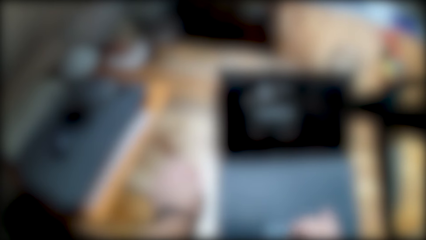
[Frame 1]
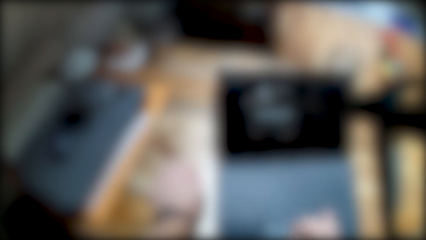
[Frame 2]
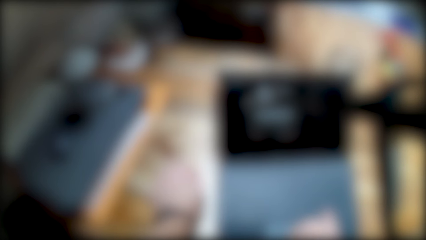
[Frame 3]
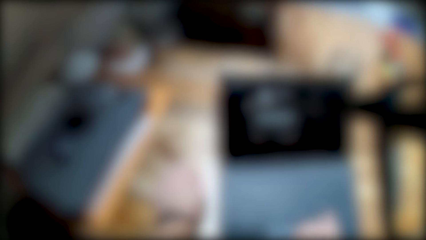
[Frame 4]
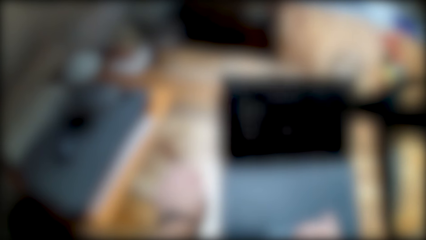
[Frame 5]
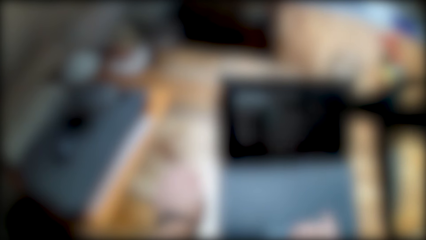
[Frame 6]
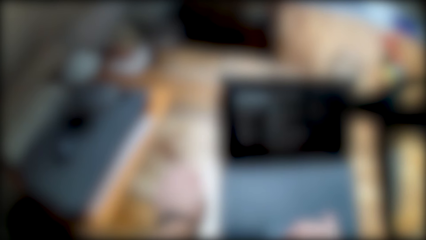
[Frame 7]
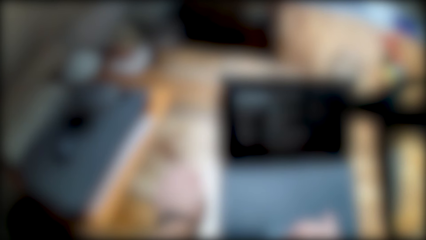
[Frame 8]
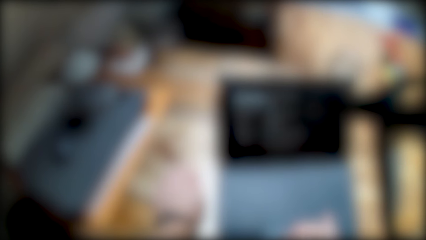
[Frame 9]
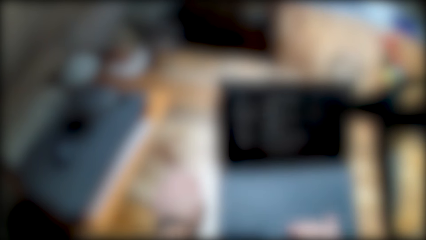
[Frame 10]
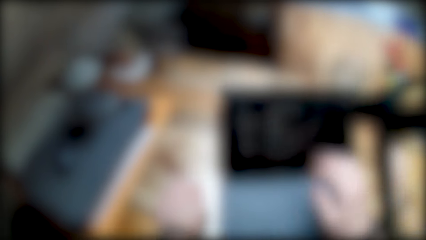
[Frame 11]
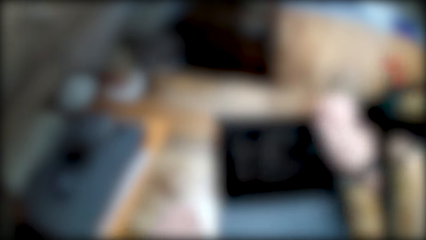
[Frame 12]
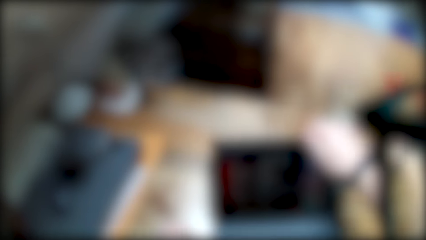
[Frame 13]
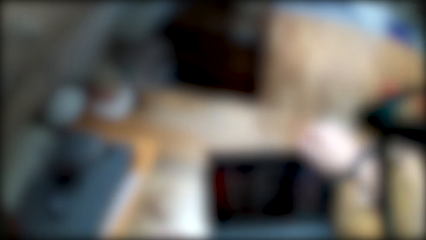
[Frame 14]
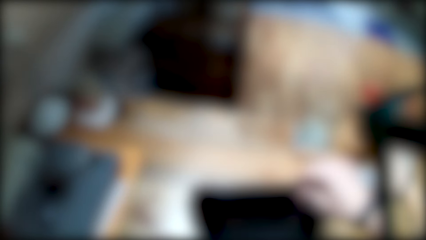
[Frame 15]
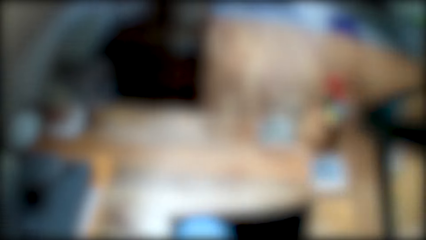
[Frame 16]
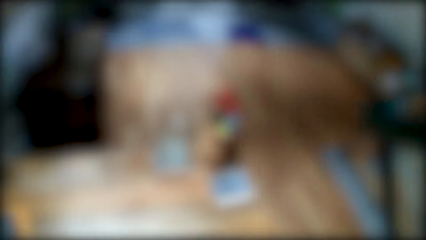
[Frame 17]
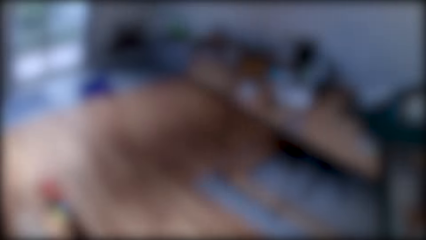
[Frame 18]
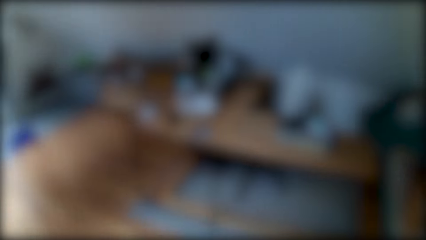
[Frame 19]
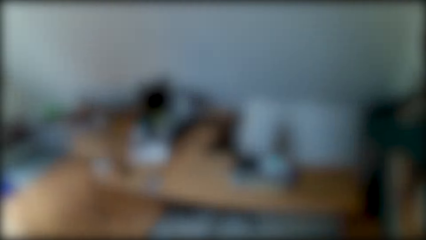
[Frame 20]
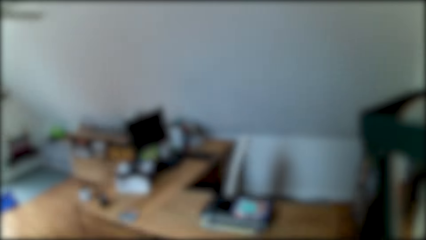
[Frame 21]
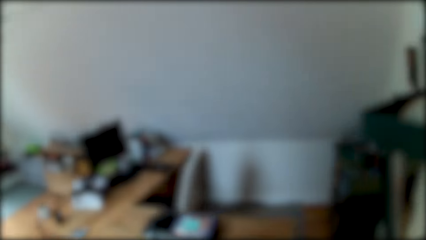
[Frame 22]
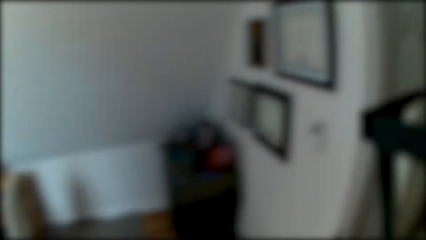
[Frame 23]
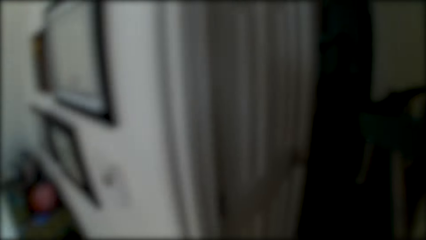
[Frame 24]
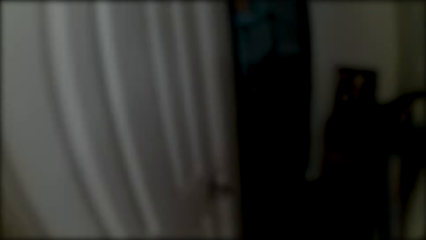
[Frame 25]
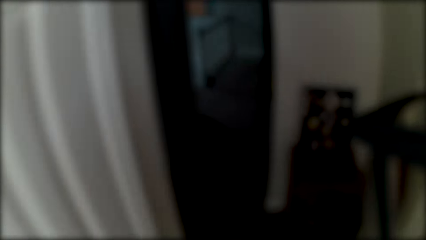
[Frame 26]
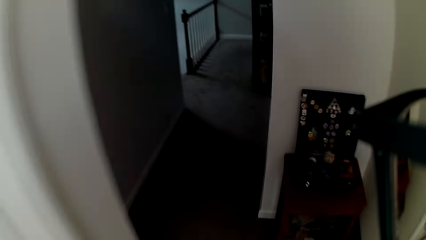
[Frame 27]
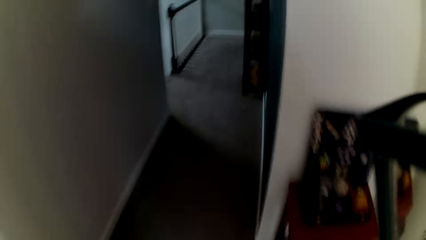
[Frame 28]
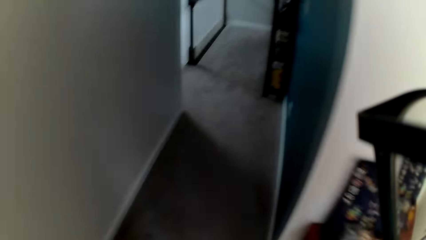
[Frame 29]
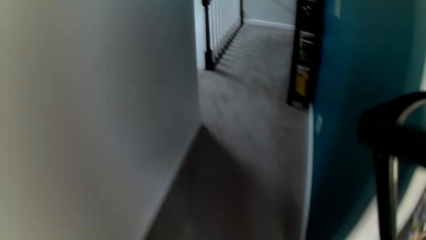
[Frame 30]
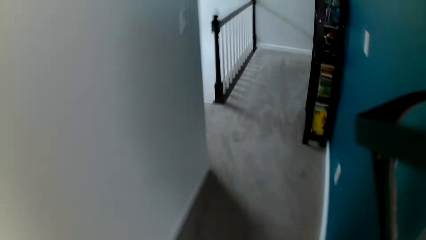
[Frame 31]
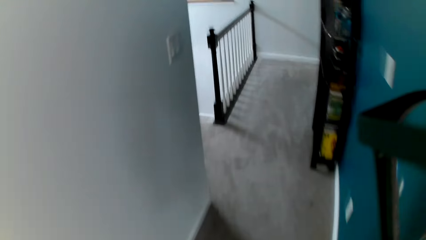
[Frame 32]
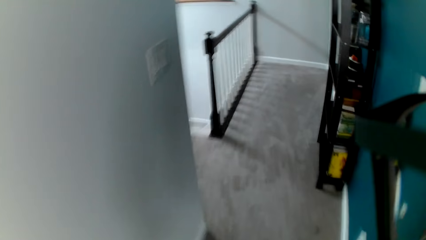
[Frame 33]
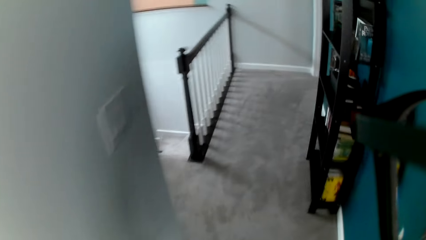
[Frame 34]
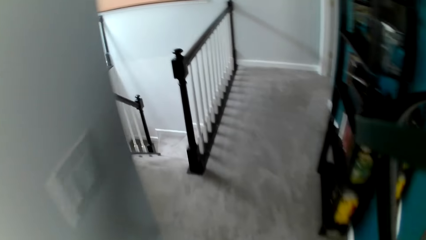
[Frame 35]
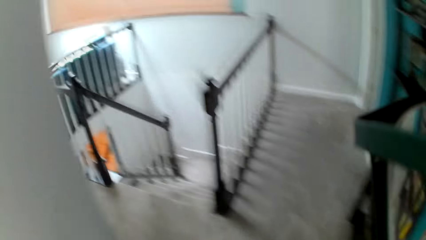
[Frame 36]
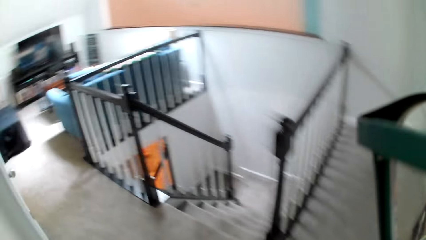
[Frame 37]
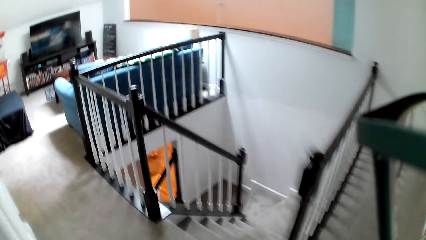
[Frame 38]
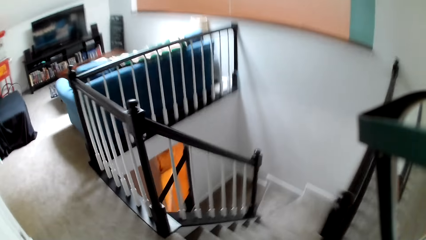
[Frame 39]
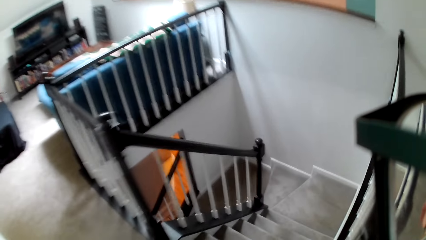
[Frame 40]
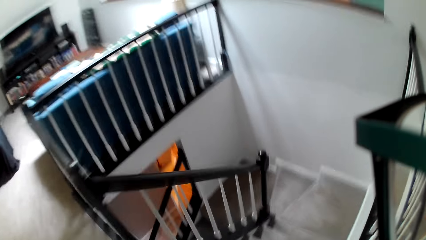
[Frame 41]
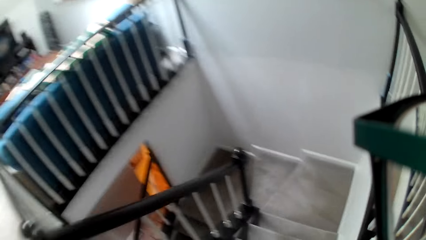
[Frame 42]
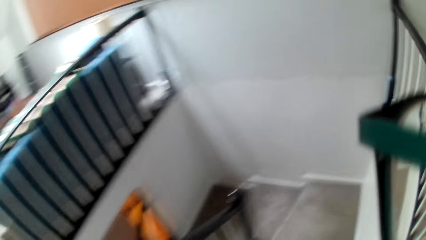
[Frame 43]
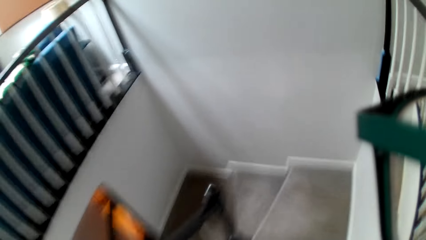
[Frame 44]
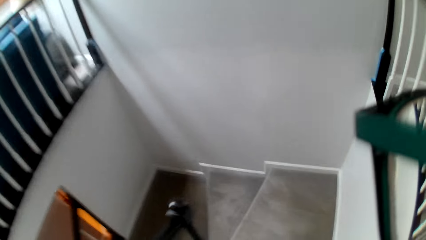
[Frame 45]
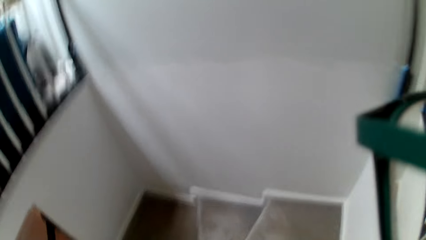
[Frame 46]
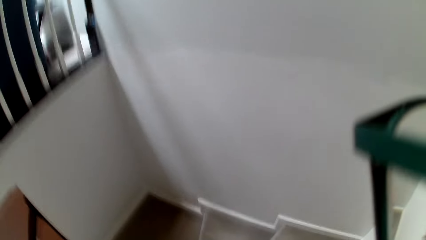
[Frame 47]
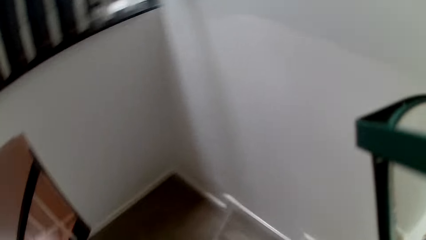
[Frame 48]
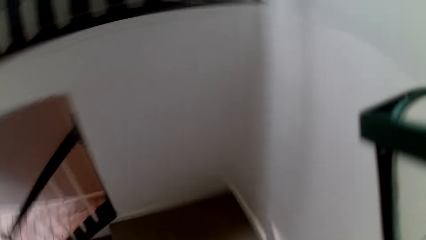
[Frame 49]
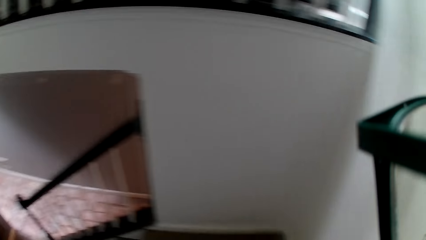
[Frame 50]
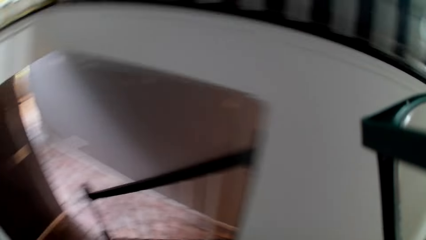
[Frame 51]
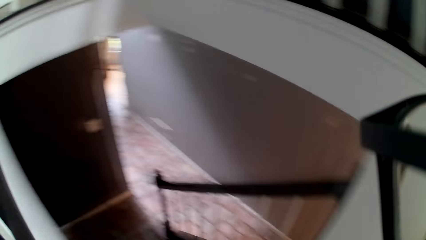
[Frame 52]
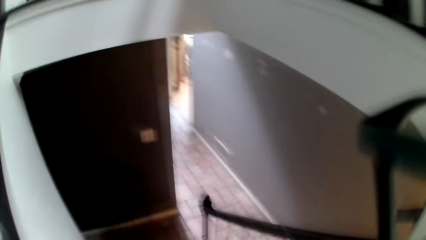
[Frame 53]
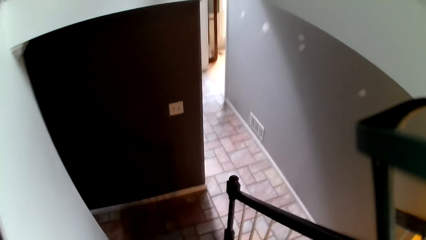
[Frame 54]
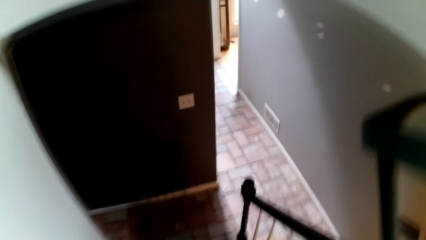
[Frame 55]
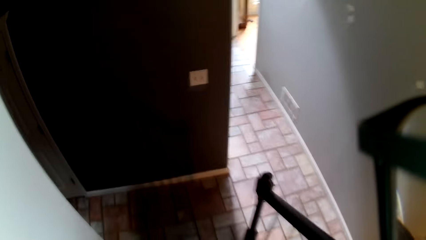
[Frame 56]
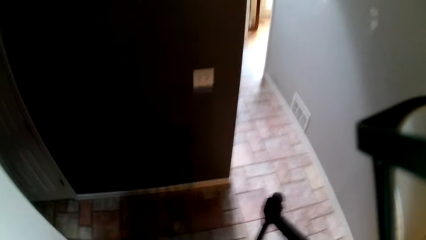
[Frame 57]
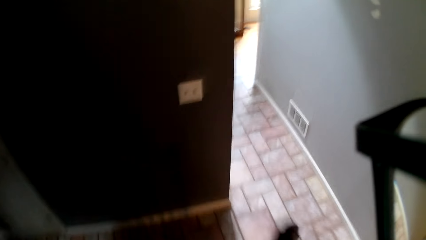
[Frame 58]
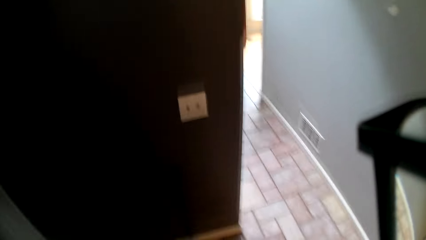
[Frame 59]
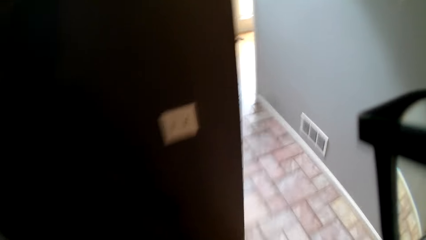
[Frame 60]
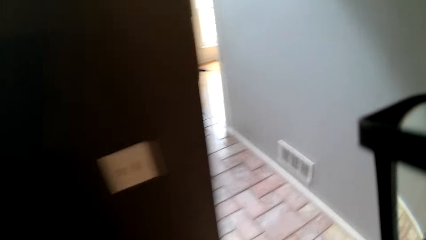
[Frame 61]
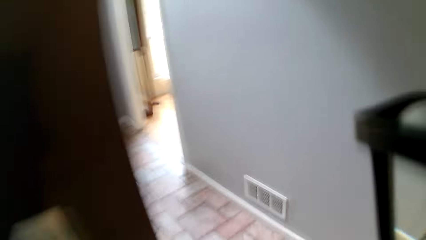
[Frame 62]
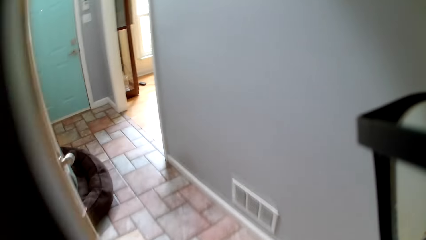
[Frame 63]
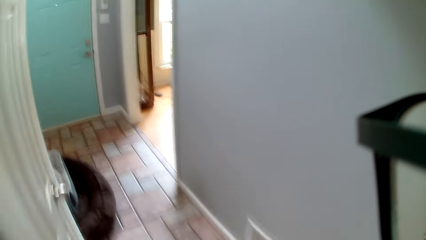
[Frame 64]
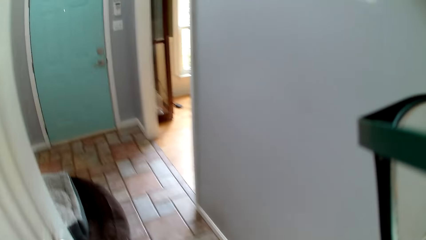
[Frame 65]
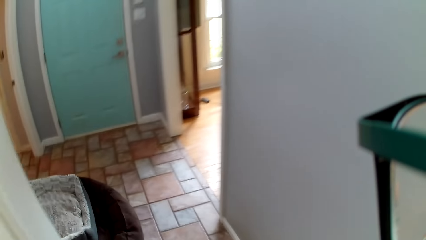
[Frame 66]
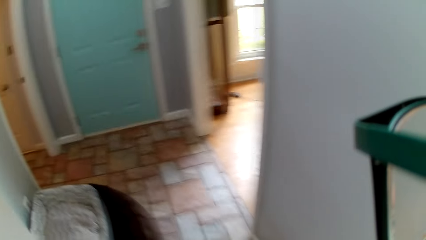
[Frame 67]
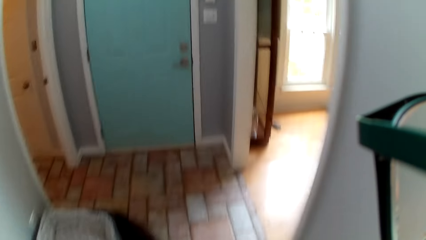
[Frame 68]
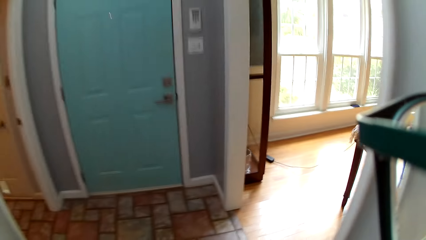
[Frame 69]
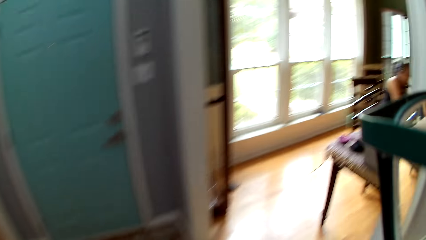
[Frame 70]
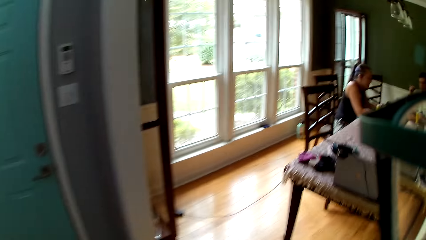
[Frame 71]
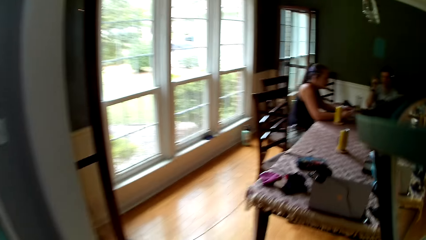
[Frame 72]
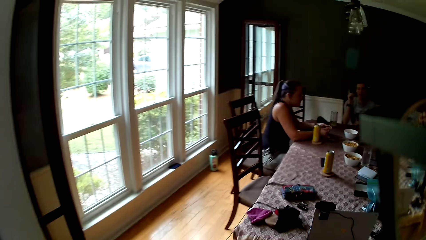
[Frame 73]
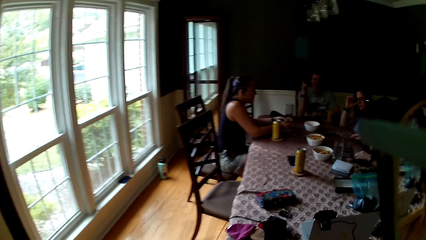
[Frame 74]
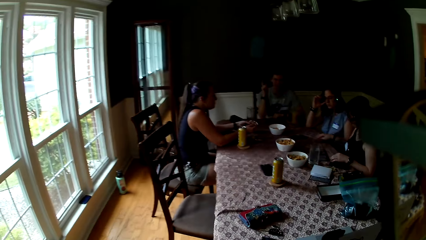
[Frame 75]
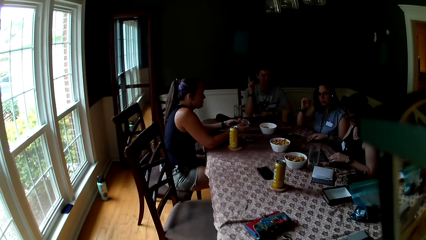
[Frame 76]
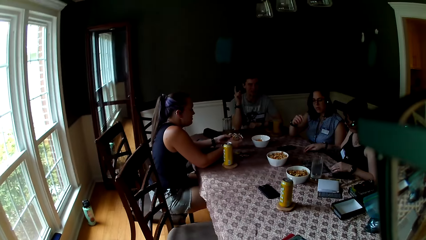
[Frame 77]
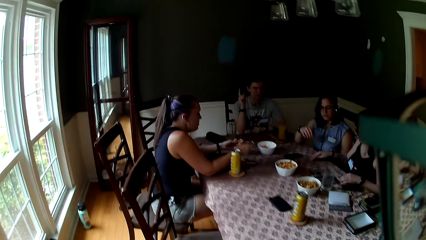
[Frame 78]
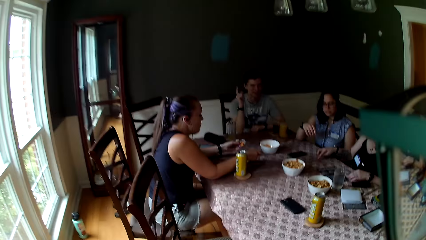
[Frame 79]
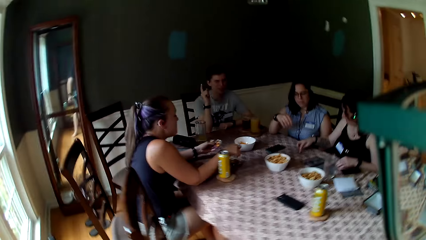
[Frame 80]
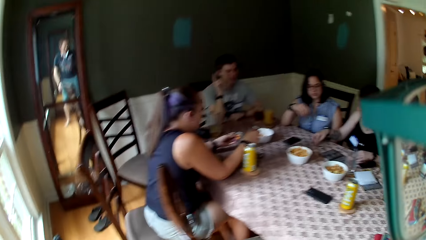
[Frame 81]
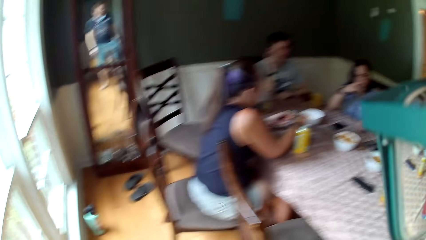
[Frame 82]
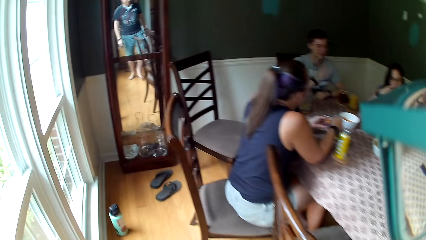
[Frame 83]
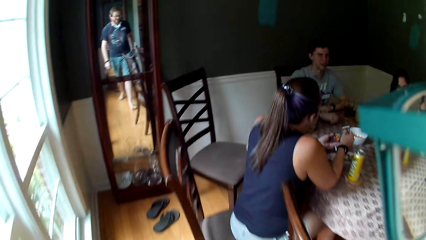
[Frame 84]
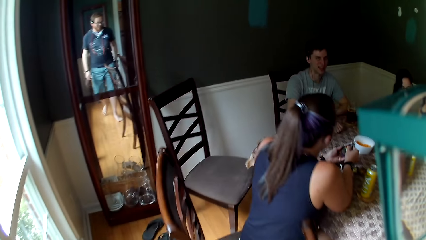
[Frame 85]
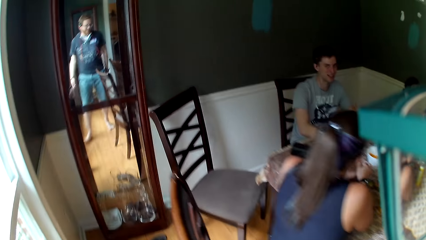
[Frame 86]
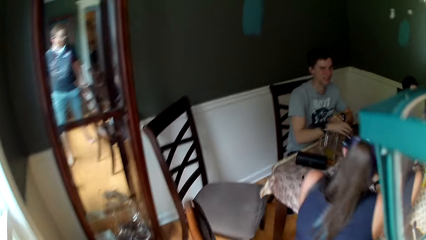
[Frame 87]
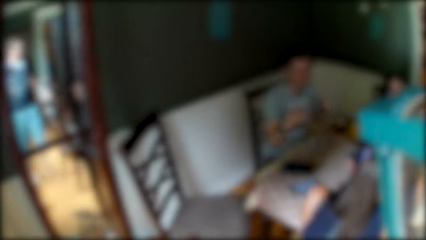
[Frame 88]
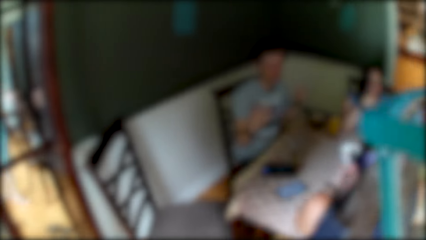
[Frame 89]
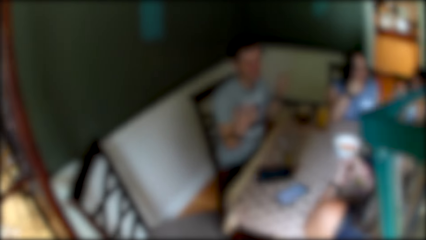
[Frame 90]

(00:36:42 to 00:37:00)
The camera wearer closes the laptop on the table with his right hand. He walks out of the room. He walks around the room. He walks down the stairs to the living room. He enters the dining room and converses with a group of persons. He walks around the room.
